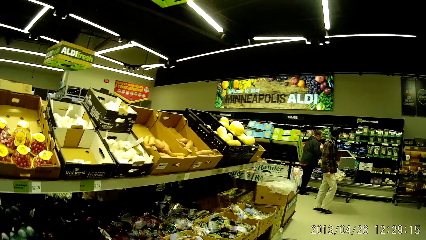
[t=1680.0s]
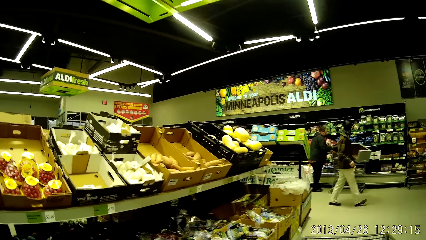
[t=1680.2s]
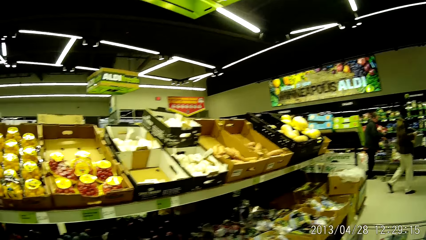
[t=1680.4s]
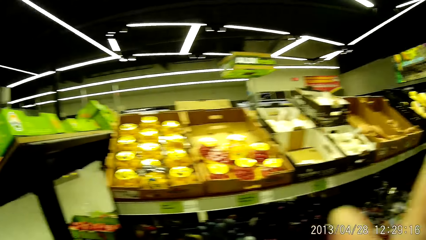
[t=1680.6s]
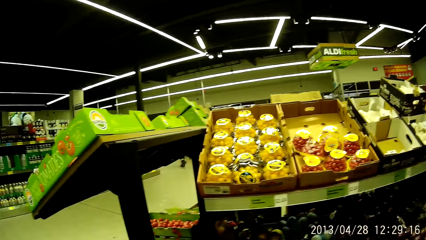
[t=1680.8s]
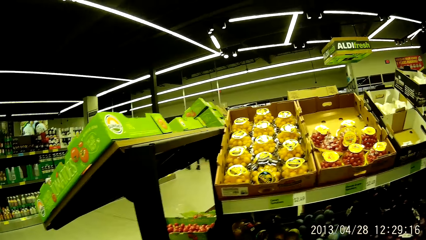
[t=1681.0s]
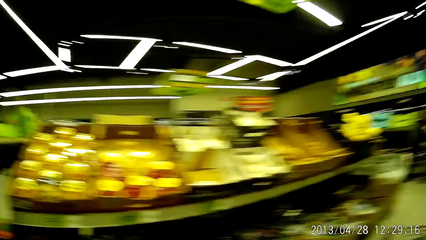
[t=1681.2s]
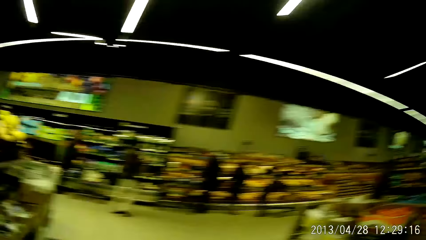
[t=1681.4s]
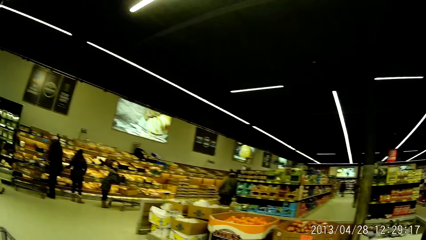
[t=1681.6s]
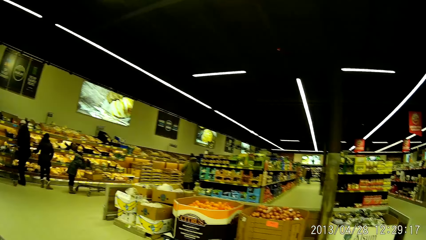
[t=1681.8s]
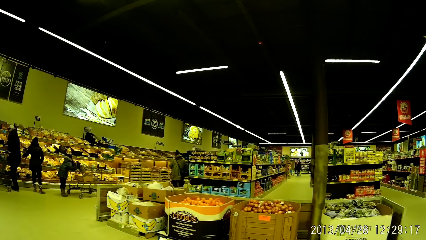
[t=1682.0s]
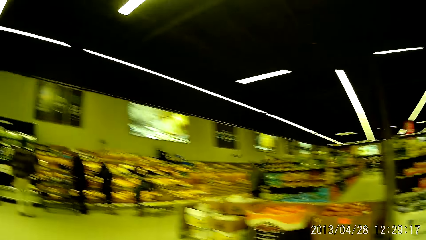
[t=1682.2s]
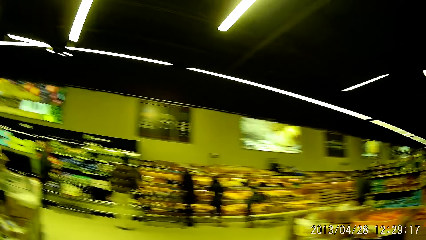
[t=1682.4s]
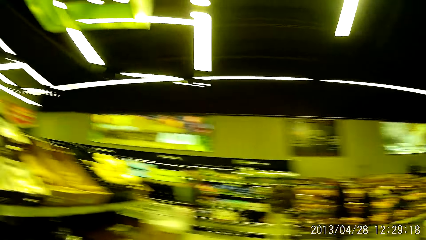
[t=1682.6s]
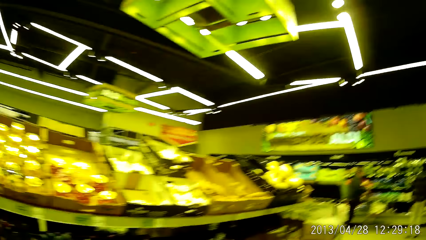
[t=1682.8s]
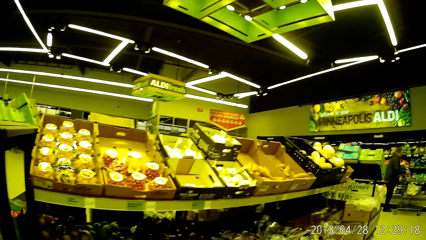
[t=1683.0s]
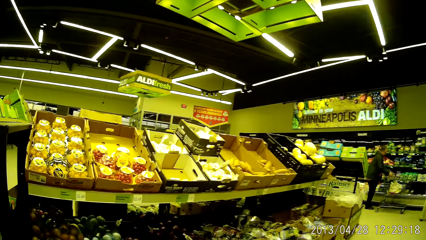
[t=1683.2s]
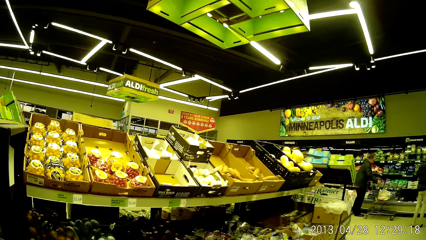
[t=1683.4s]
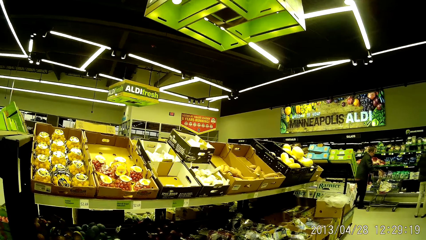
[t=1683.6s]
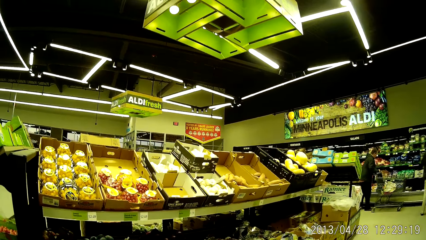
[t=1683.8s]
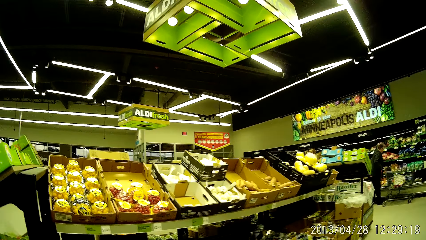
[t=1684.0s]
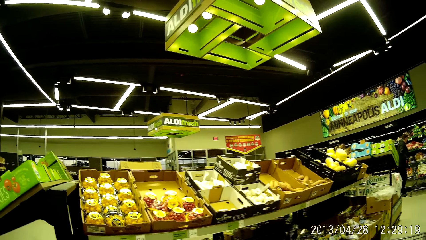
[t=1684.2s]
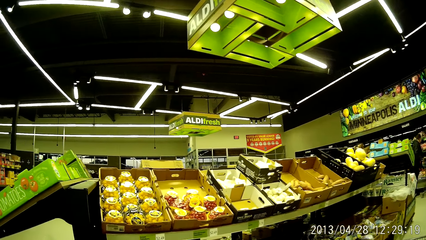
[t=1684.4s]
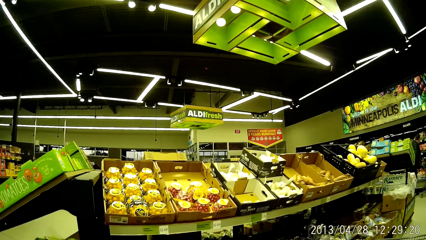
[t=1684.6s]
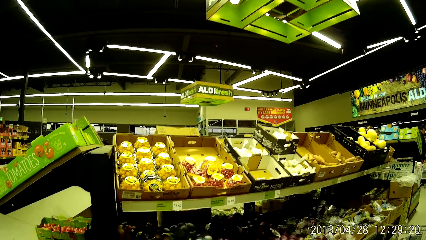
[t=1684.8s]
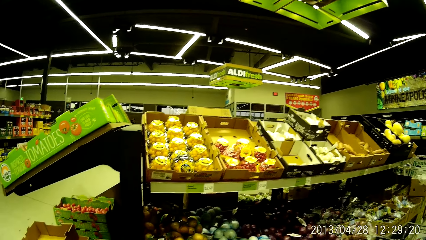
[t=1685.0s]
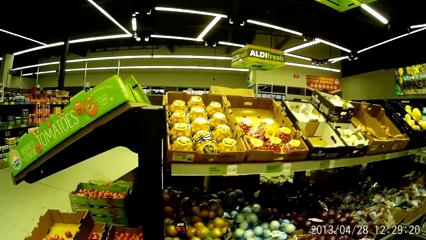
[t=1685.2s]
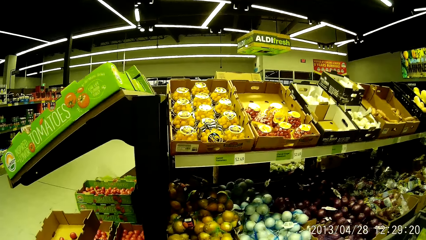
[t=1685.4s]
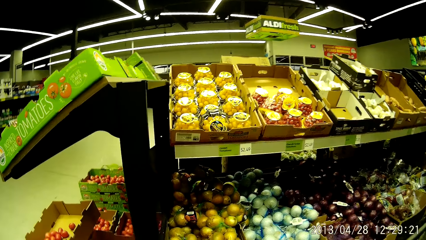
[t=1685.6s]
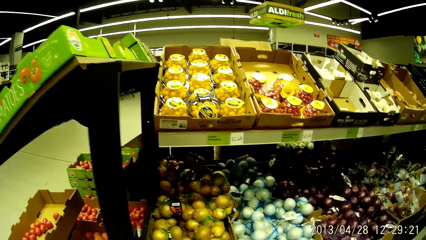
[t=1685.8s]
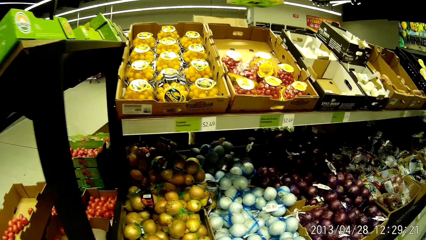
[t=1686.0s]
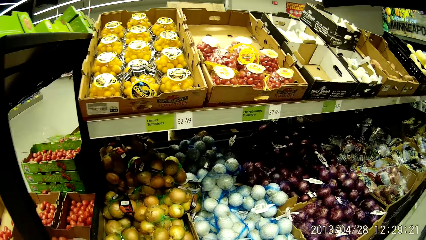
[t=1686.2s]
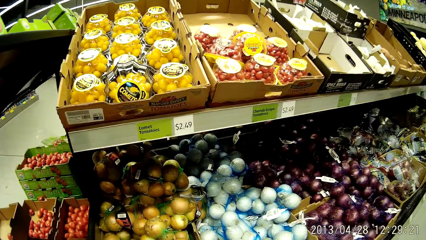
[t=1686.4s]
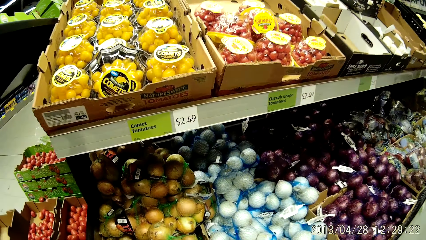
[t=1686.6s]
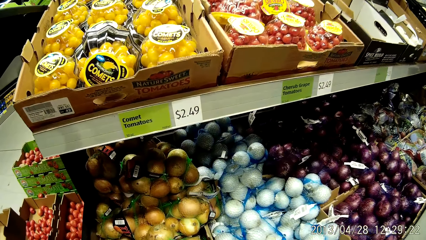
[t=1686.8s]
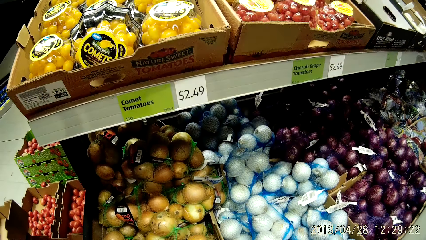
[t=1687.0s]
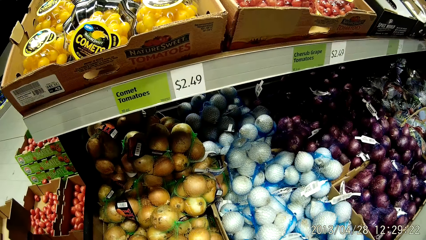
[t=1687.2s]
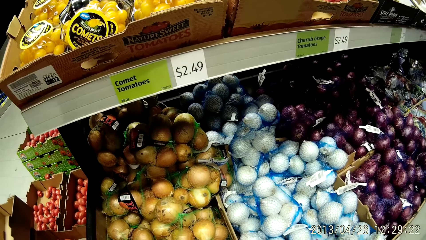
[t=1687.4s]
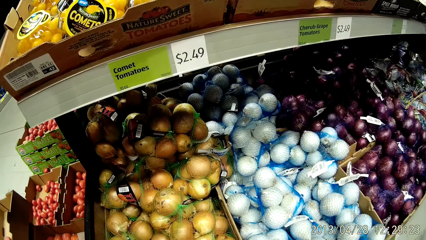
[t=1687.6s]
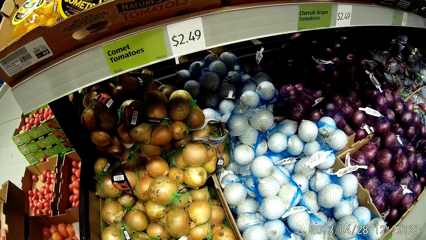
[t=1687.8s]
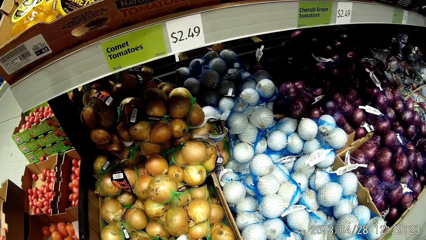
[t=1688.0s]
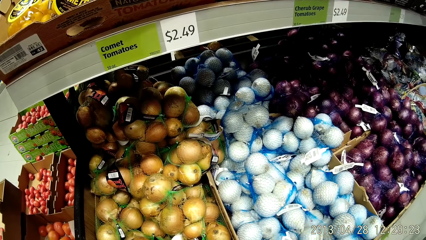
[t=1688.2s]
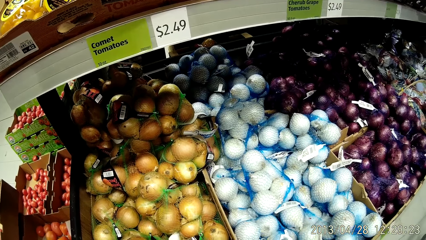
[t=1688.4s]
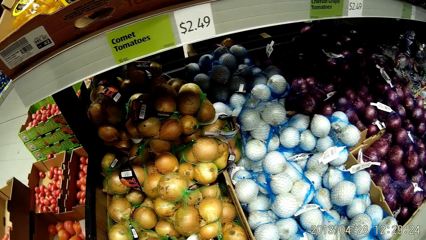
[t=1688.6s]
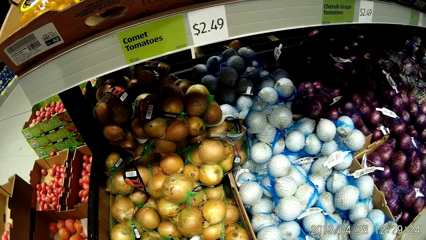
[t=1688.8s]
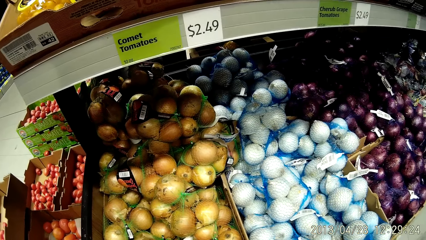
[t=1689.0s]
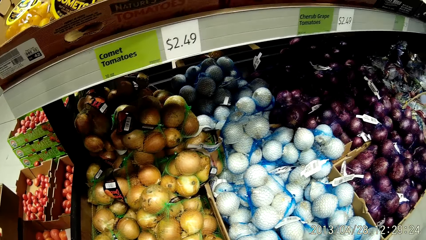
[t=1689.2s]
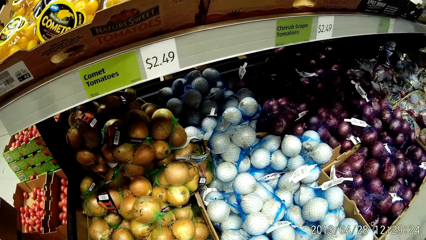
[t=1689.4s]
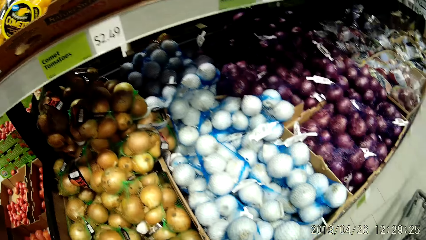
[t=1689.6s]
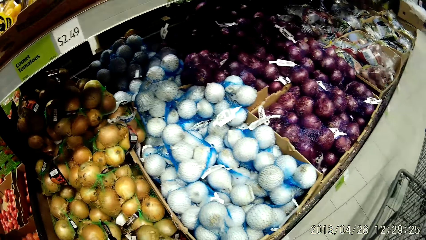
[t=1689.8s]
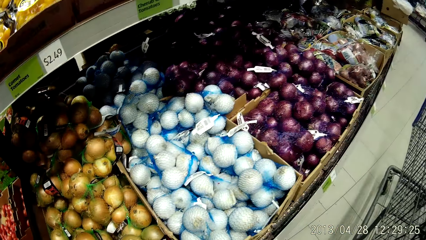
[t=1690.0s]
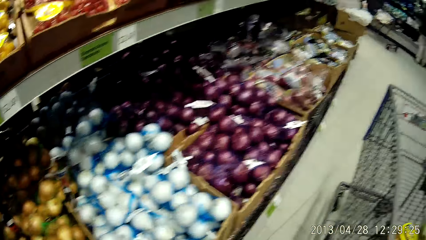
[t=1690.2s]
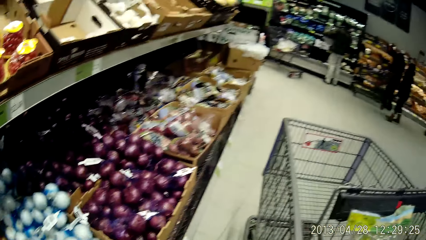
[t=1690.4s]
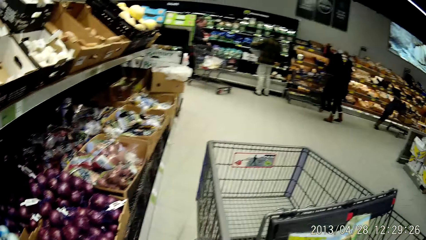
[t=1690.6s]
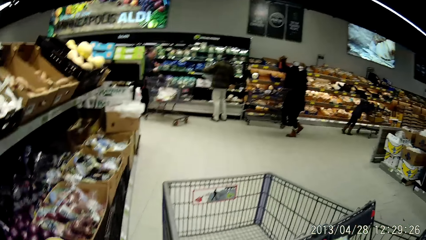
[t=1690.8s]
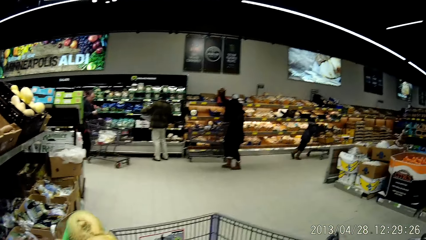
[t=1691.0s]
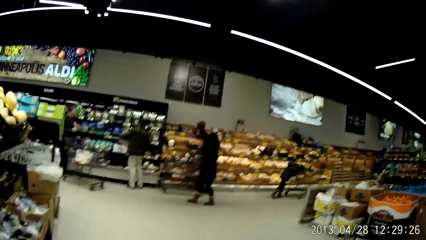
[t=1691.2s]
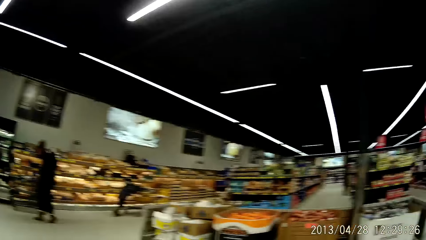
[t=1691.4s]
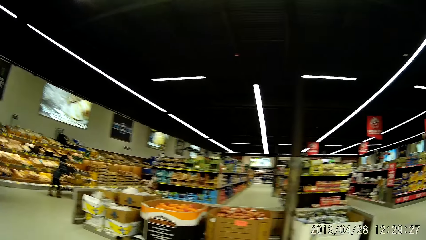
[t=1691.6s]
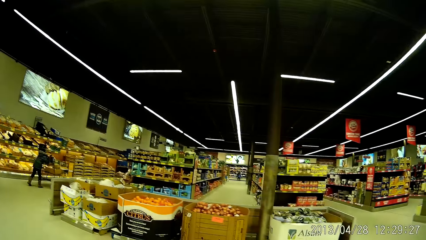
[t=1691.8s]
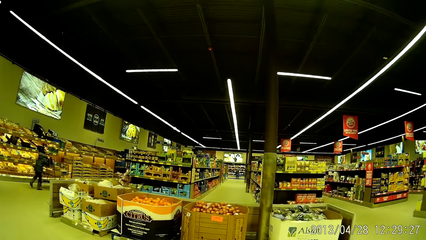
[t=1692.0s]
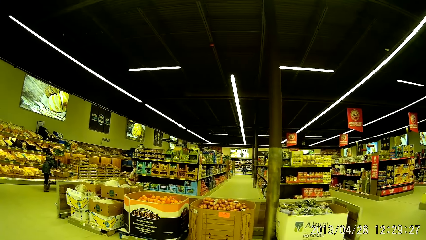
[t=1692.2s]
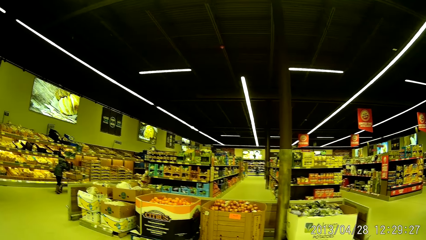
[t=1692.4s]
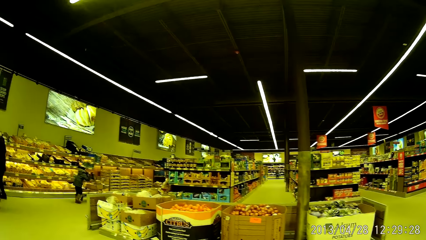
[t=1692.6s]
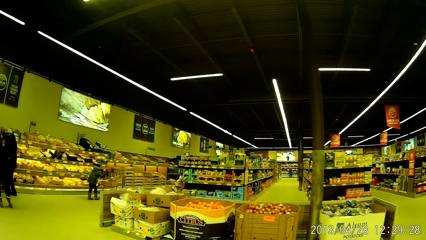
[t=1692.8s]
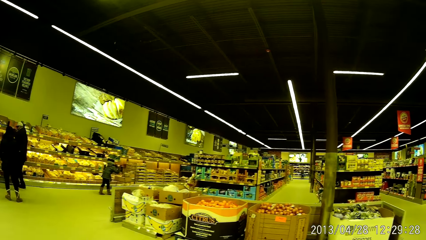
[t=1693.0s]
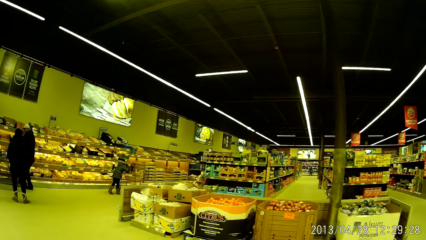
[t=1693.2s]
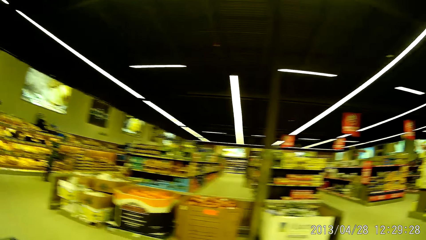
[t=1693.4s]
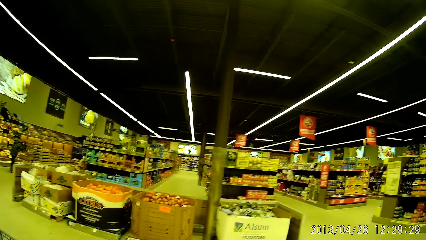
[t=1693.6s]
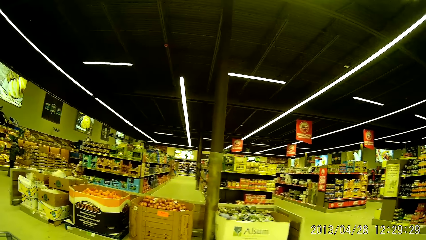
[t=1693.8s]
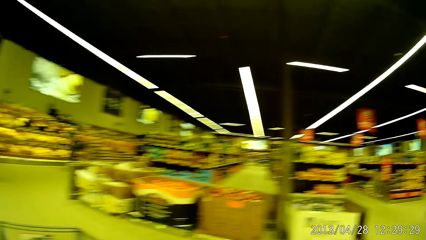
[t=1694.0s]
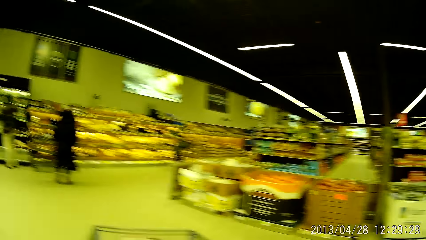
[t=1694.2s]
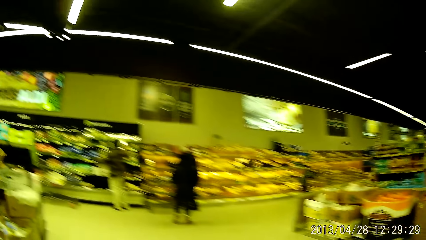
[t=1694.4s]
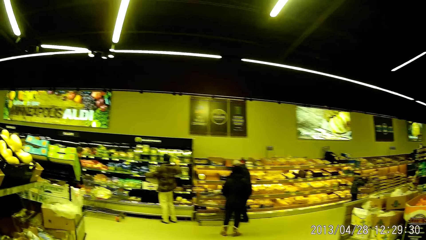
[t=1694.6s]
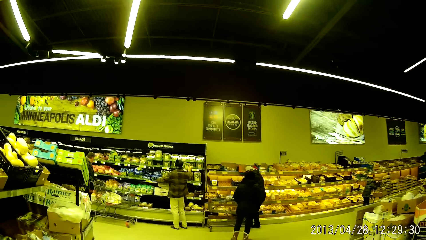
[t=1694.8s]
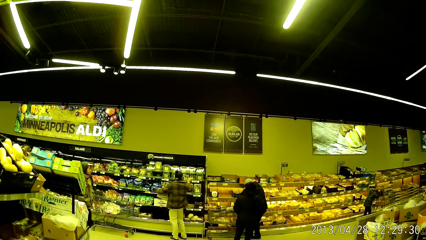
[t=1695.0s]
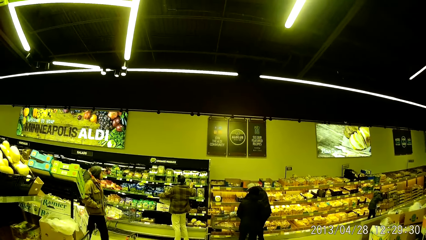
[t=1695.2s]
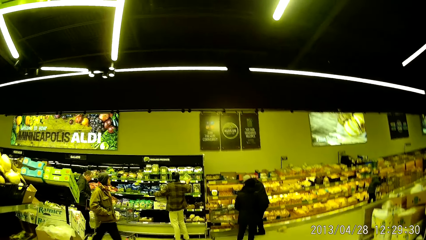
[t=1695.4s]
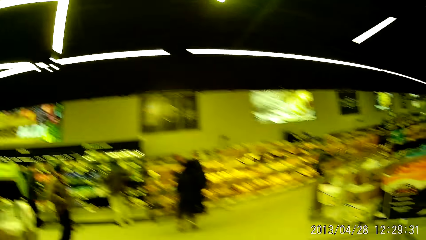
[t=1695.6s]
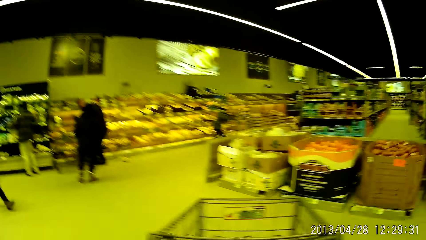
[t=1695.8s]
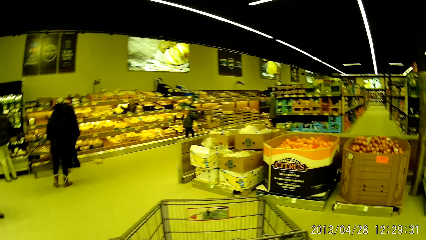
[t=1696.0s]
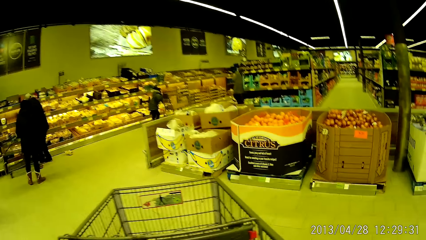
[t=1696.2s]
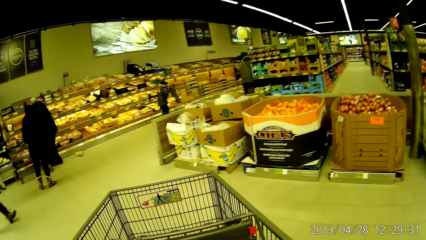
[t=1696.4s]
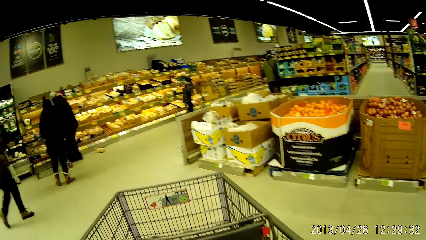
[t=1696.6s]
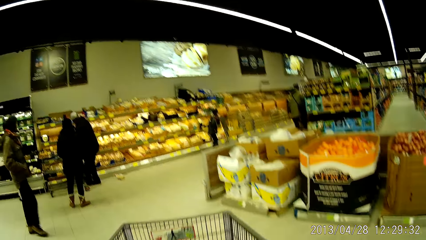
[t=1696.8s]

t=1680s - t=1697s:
The camera wearer pushes a trolley around the store.
